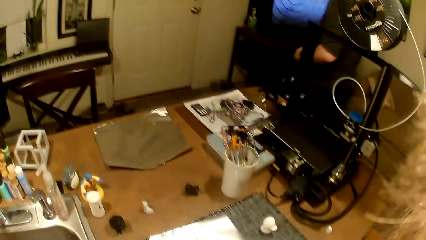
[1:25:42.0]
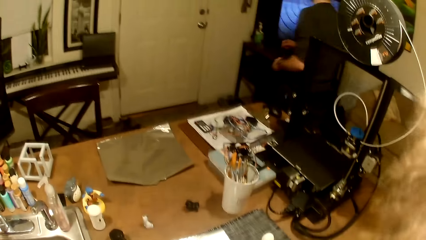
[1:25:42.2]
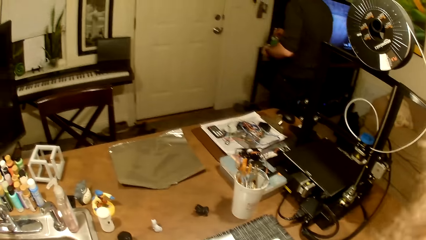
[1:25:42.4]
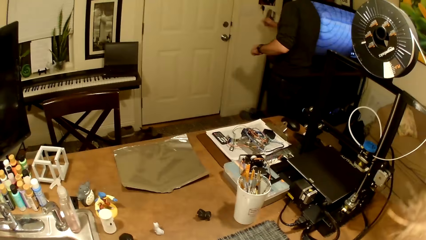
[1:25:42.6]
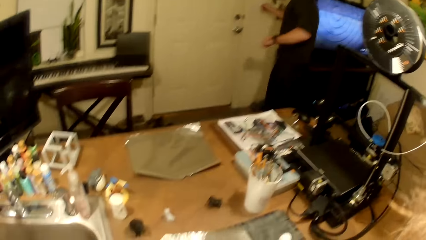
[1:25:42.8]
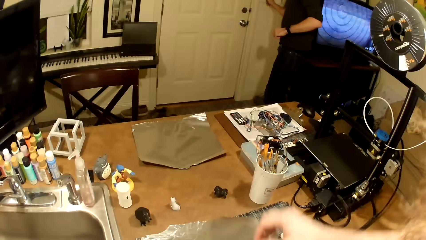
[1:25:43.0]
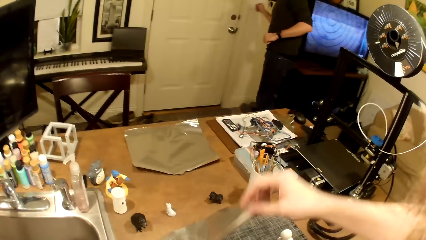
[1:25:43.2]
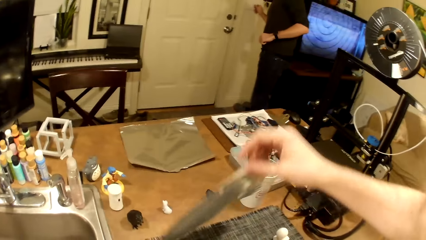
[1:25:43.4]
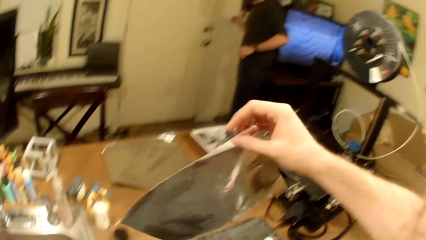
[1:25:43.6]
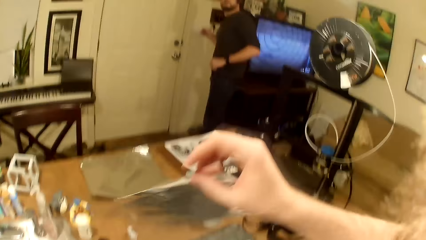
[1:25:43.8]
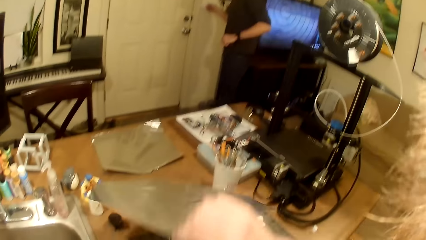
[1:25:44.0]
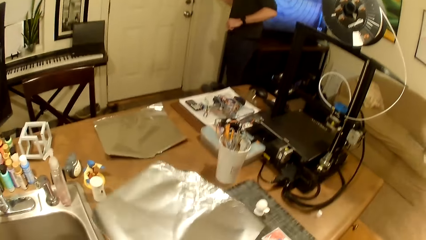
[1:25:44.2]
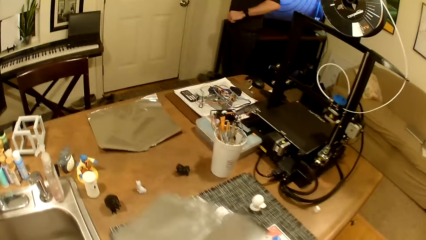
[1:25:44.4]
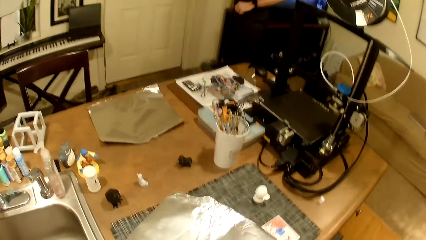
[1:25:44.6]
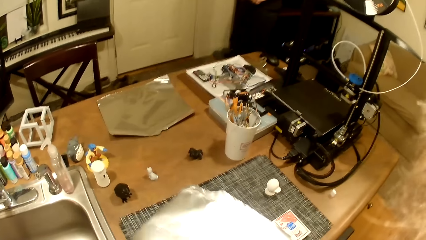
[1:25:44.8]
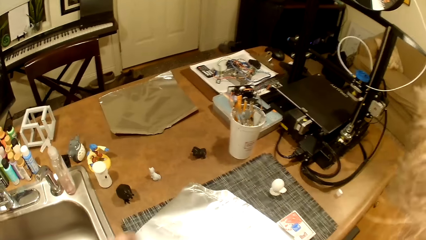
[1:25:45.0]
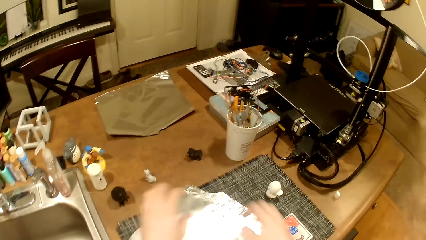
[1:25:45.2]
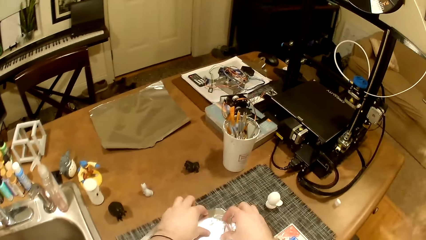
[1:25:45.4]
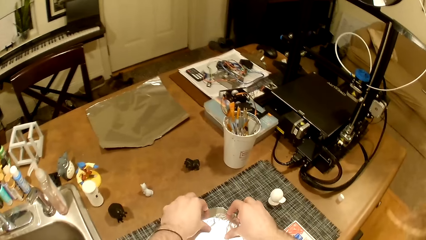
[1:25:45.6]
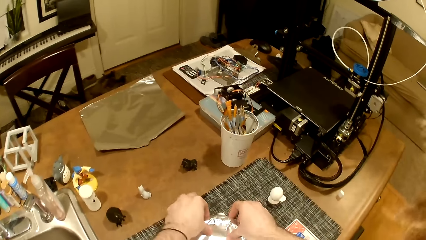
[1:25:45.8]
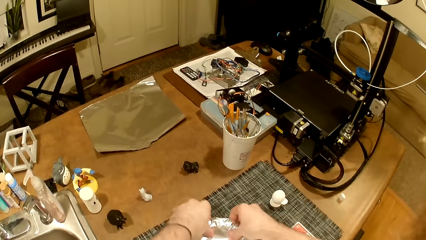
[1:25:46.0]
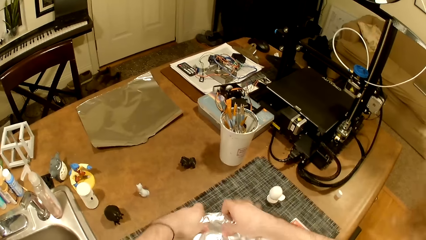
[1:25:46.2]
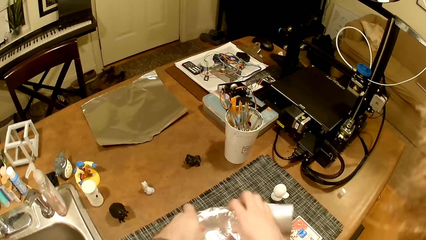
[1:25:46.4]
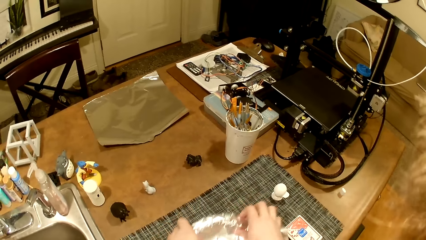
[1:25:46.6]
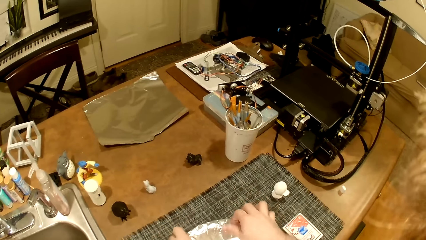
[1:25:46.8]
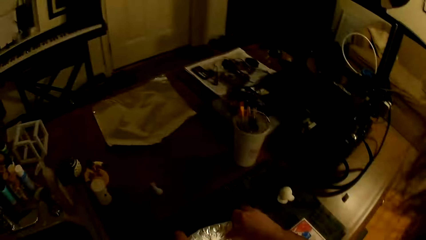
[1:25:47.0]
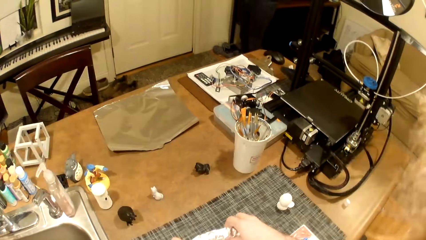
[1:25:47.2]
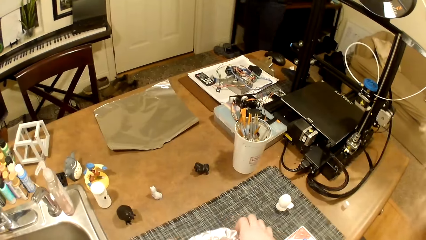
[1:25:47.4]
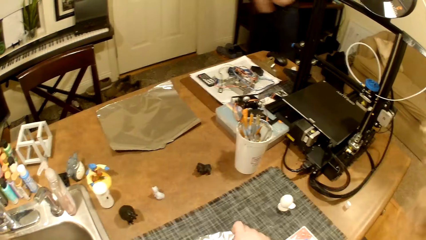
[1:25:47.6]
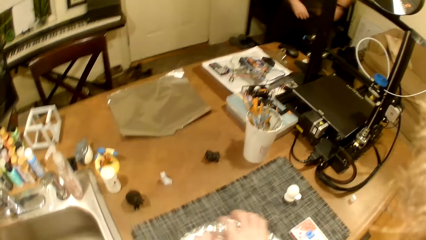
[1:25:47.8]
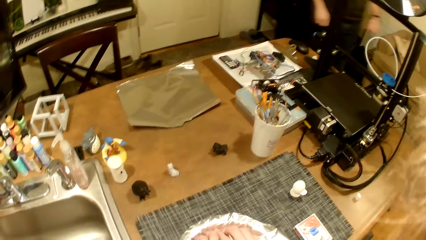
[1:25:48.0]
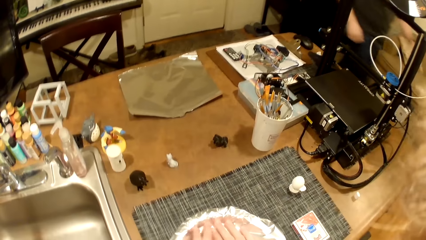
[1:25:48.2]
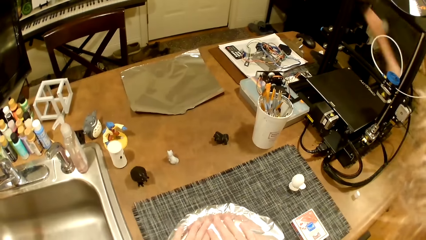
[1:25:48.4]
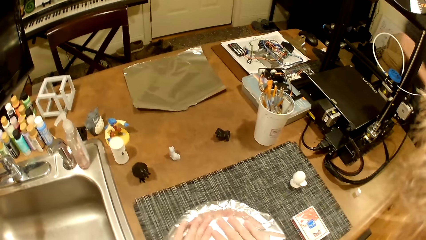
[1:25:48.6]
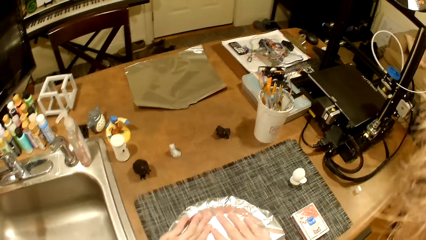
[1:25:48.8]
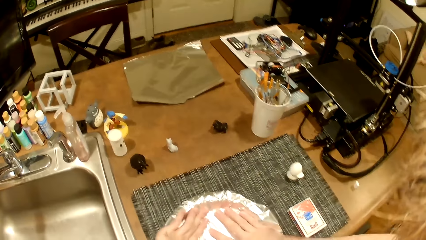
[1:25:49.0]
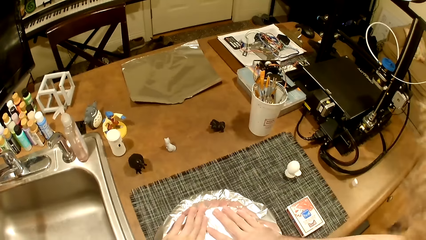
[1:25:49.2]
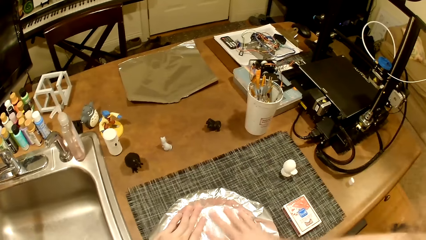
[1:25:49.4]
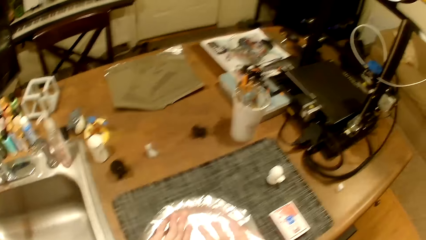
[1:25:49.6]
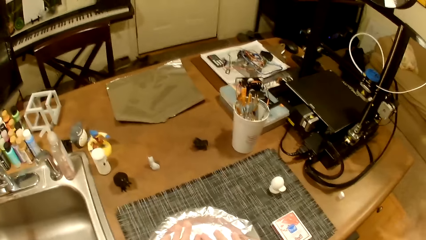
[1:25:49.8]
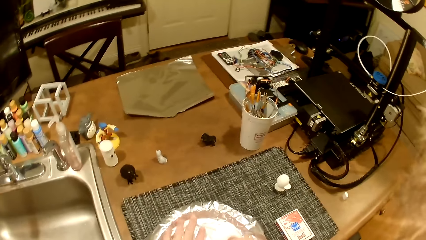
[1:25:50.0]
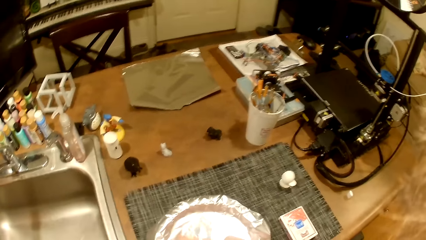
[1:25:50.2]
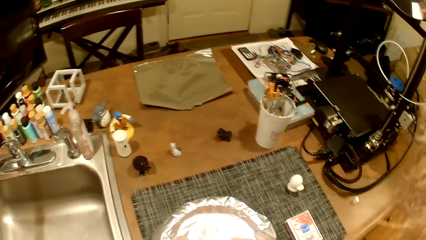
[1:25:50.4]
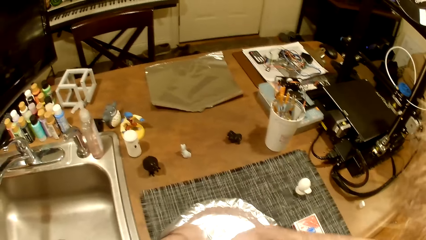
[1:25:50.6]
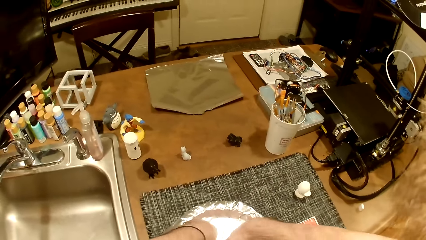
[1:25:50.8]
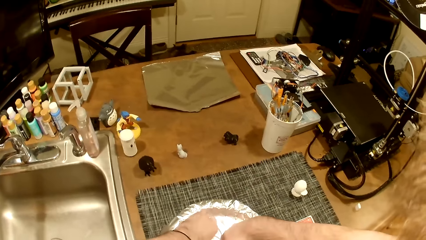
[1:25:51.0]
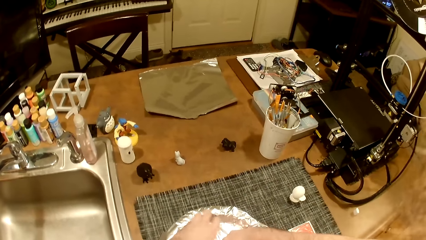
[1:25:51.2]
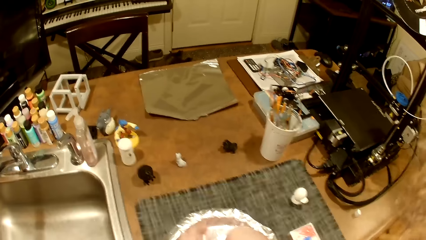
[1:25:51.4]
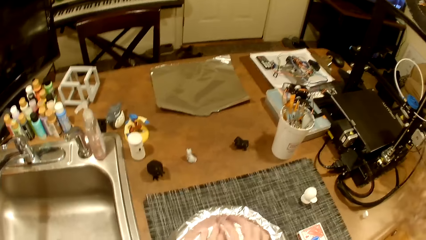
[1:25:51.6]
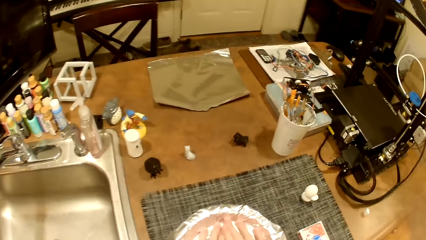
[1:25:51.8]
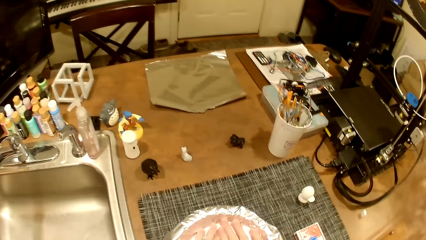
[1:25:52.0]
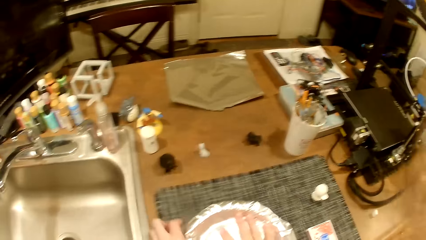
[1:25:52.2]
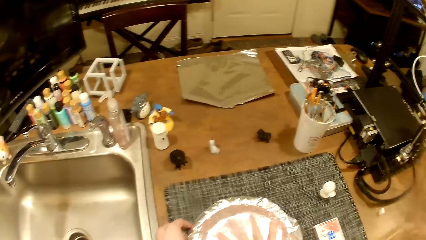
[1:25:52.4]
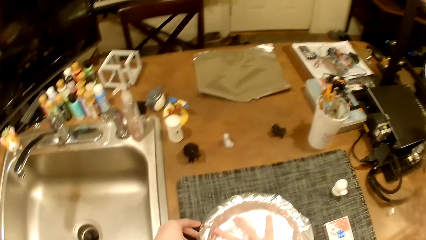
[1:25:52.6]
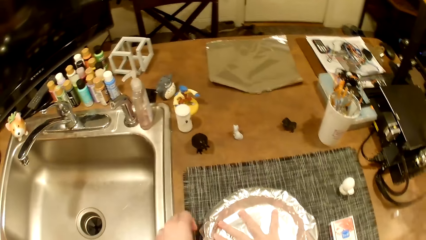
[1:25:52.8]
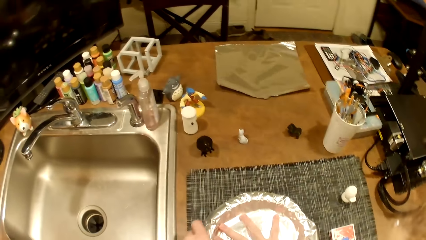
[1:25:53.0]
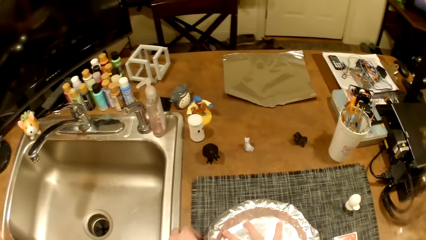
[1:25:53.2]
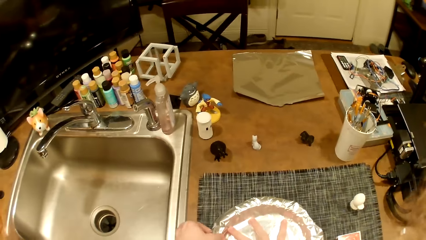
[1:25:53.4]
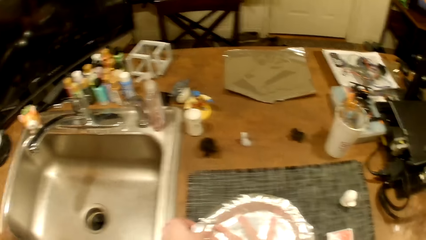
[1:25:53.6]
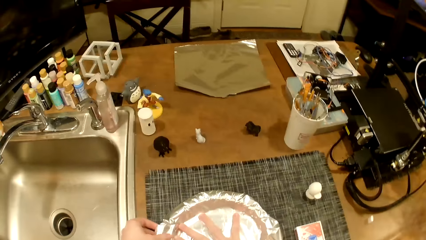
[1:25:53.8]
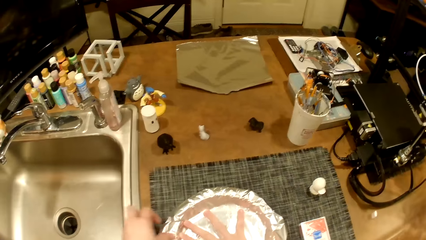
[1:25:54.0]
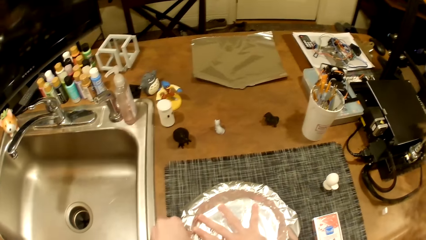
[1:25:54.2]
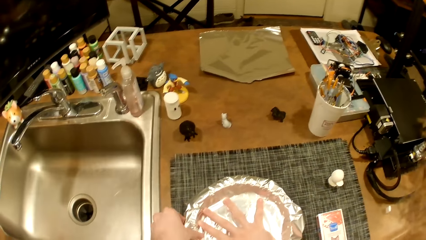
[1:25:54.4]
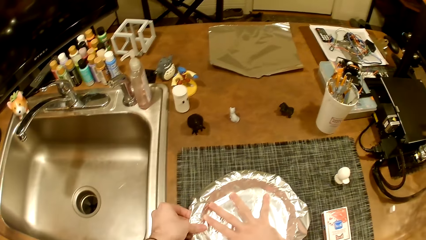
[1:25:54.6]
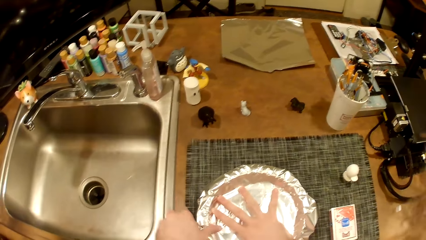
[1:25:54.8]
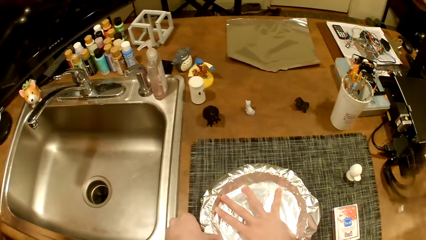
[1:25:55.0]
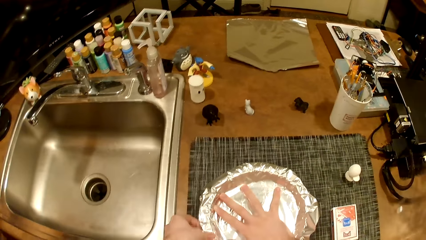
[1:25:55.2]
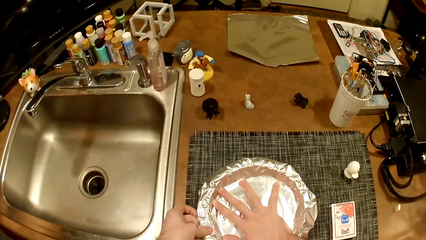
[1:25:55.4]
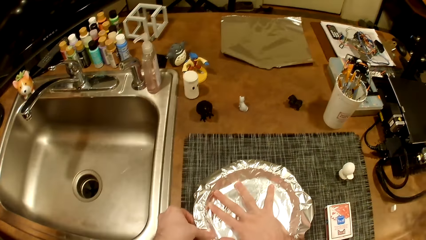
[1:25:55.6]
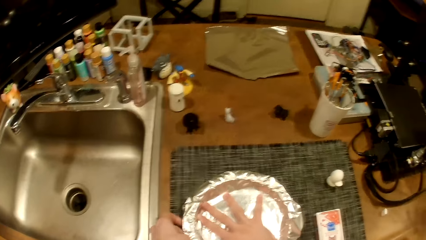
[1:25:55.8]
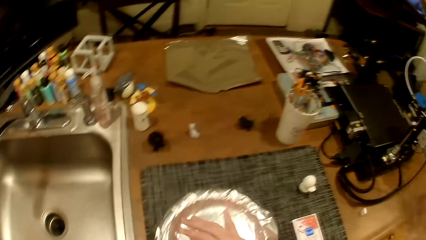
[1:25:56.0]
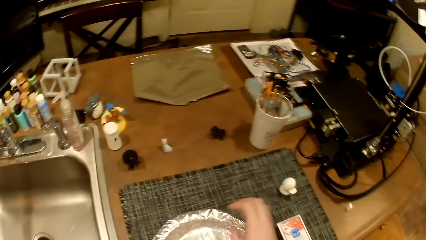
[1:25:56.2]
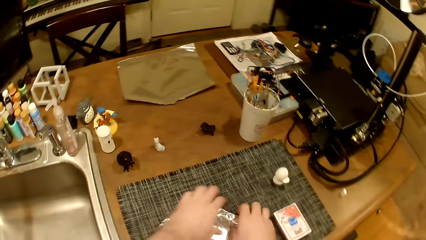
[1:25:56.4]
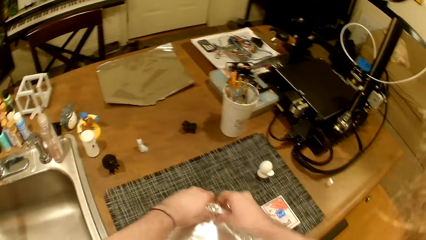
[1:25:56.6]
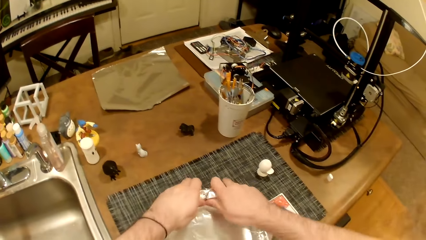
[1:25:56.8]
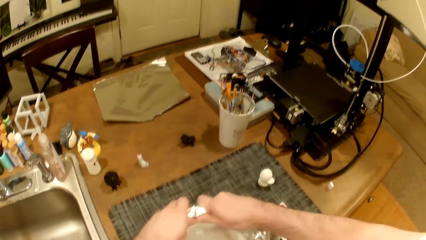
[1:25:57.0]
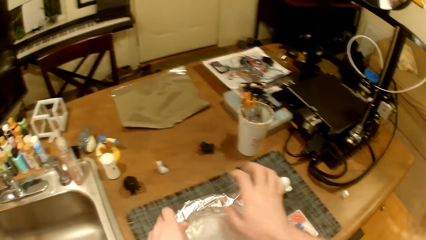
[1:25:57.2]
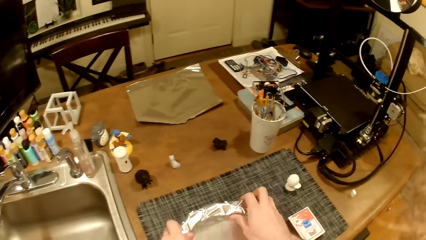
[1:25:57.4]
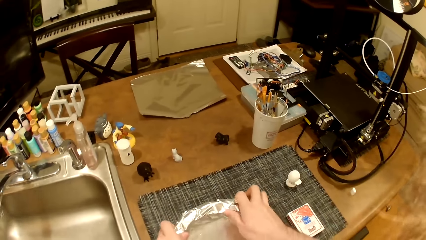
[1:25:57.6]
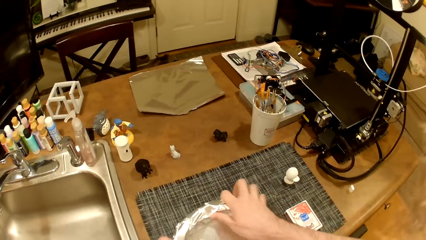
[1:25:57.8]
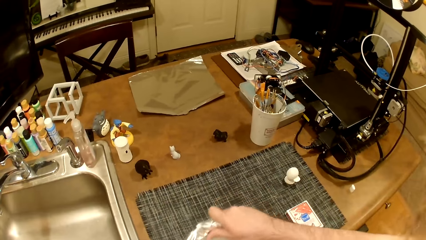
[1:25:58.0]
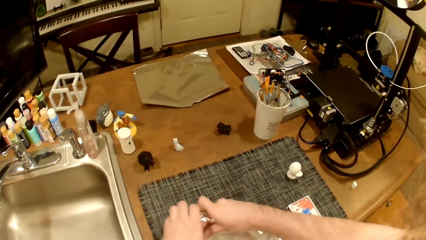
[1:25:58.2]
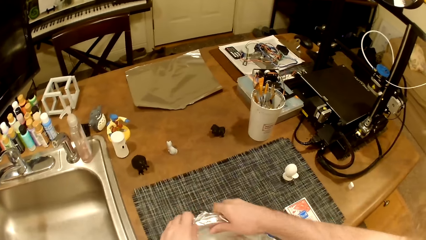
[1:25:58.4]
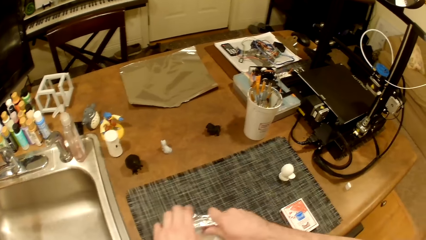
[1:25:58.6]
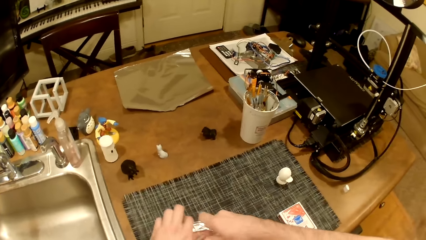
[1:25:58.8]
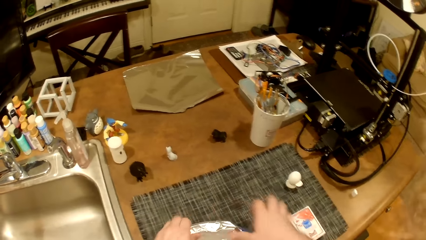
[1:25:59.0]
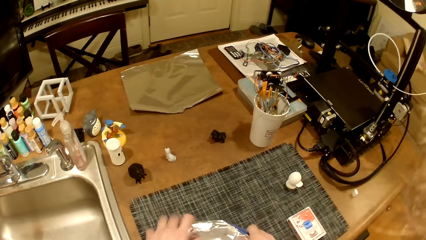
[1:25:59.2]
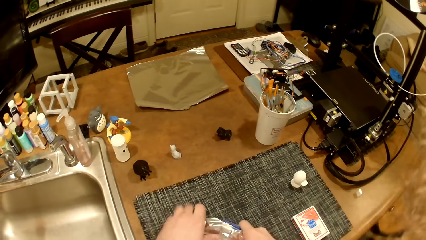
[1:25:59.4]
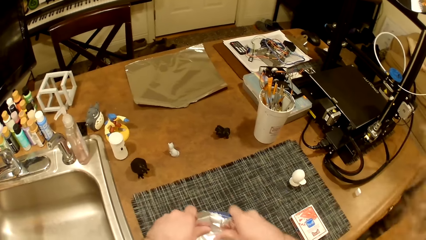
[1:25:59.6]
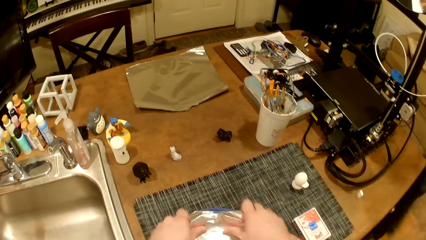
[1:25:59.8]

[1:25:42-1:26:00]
The camera wearer picks up the foil. The man switches on another bulb. The camera wearer flips a piece of foil on the counter. They wrap the piece of foil on the paper plate on the table. They interact with the man.
